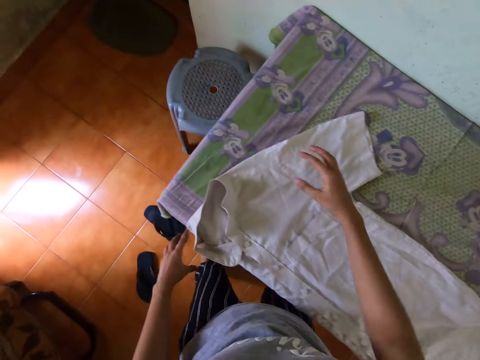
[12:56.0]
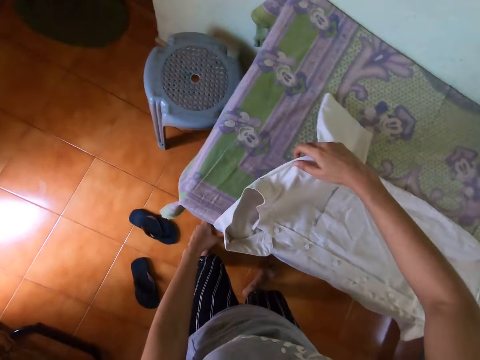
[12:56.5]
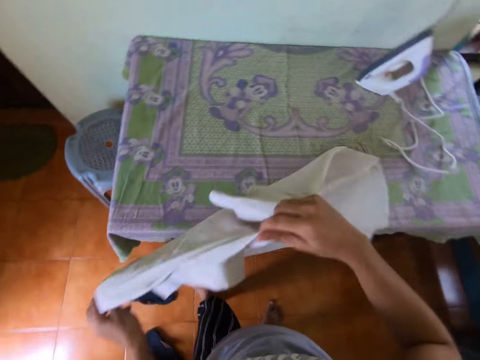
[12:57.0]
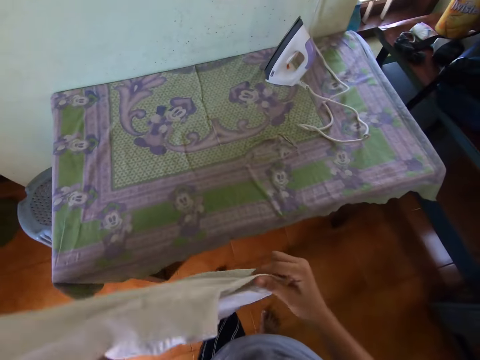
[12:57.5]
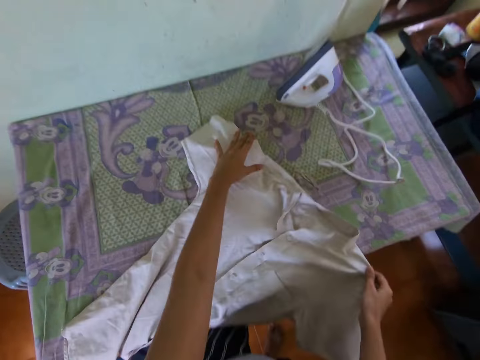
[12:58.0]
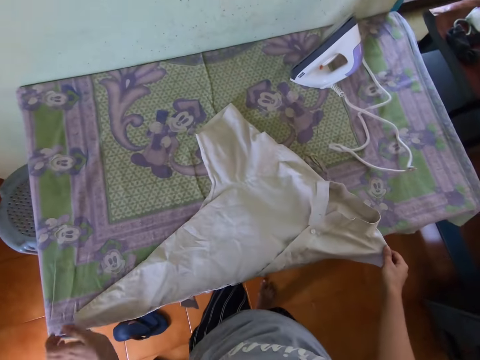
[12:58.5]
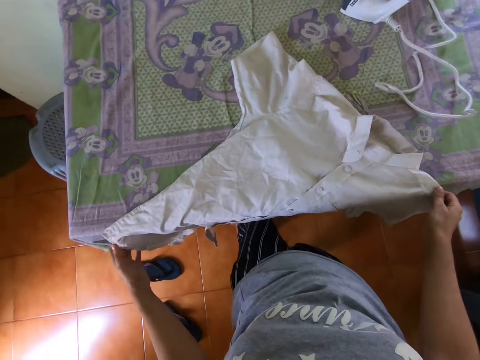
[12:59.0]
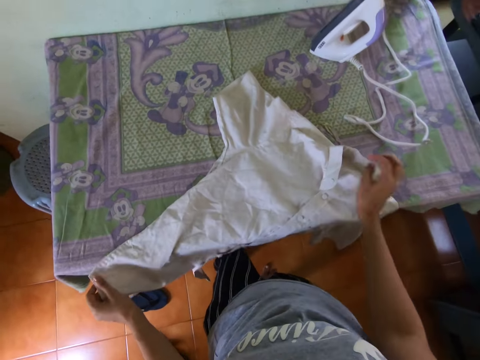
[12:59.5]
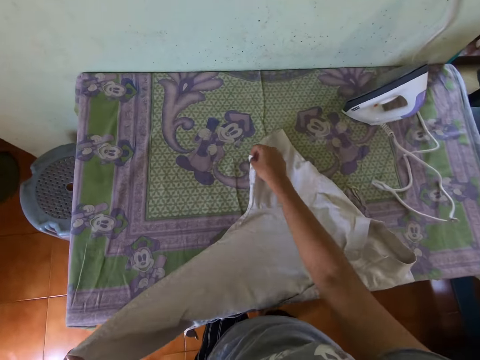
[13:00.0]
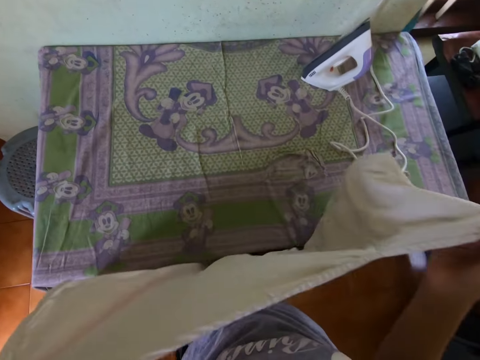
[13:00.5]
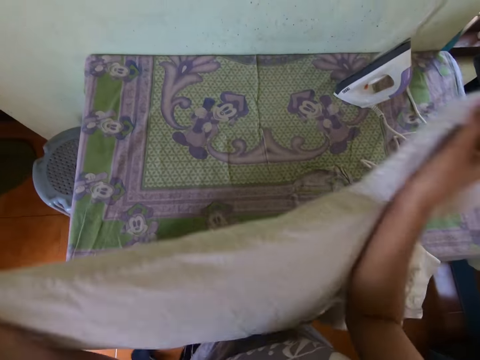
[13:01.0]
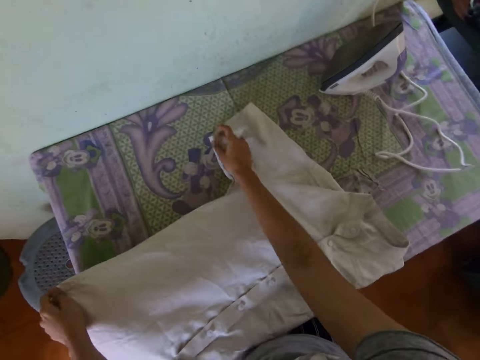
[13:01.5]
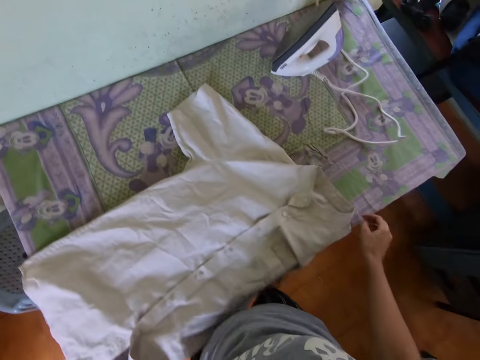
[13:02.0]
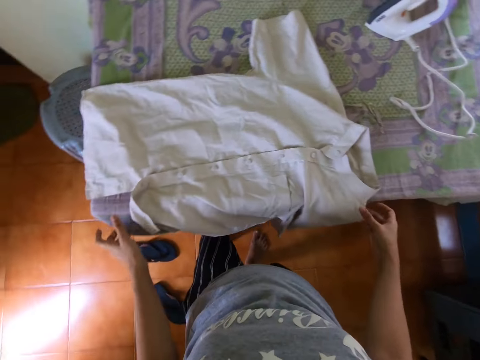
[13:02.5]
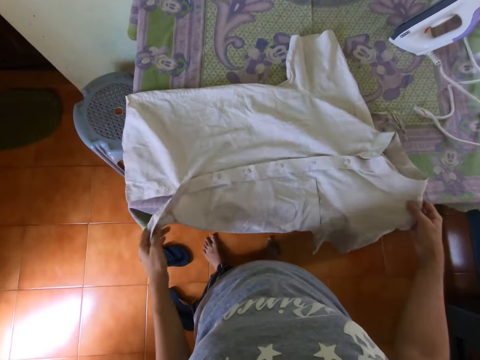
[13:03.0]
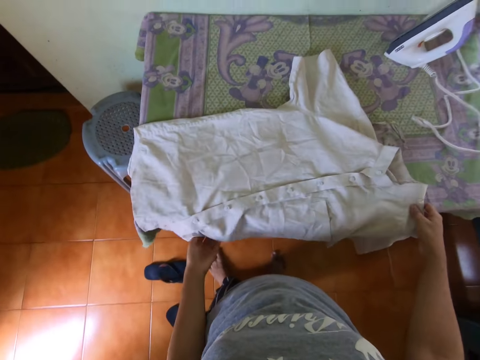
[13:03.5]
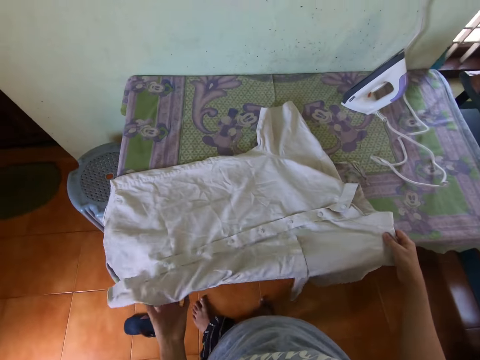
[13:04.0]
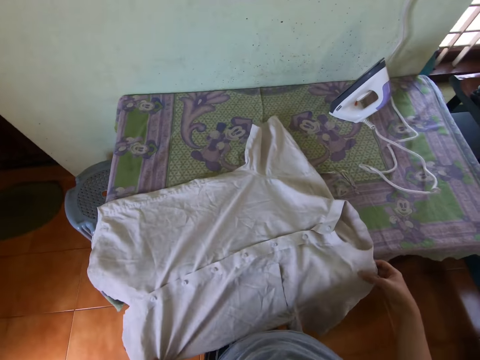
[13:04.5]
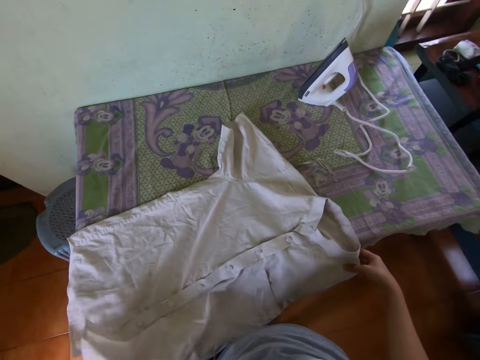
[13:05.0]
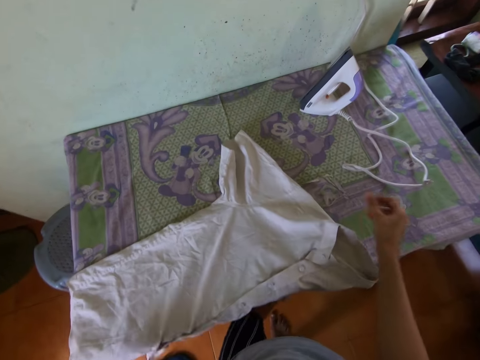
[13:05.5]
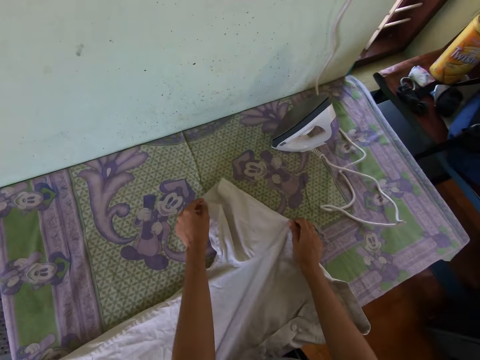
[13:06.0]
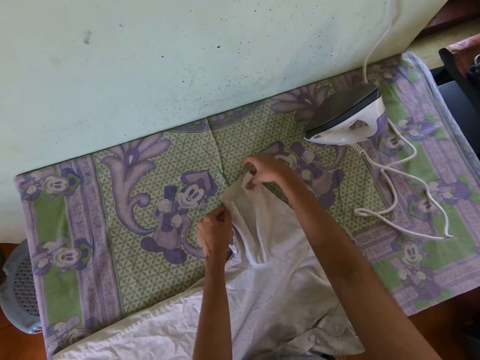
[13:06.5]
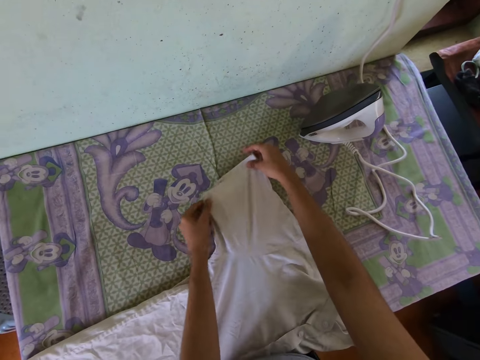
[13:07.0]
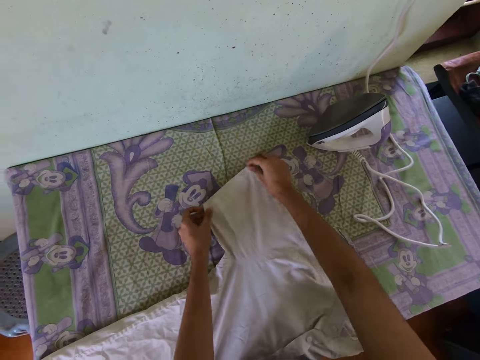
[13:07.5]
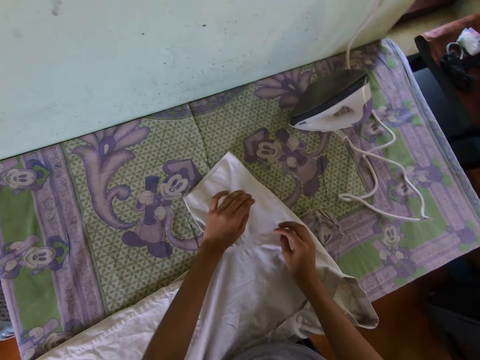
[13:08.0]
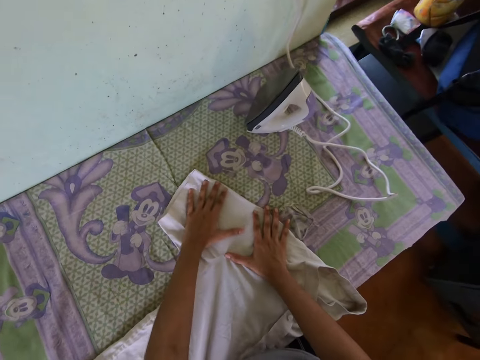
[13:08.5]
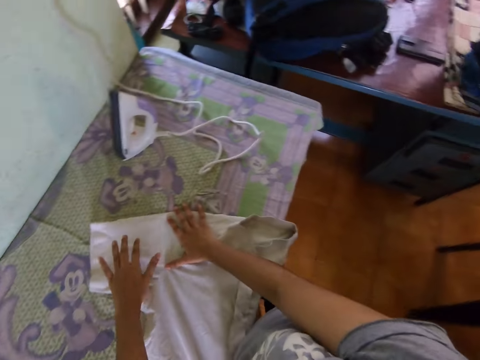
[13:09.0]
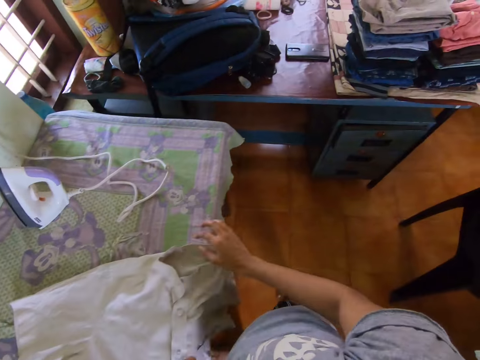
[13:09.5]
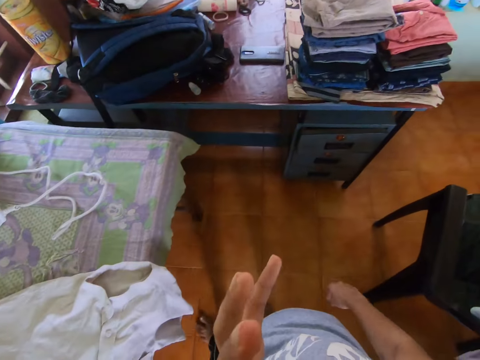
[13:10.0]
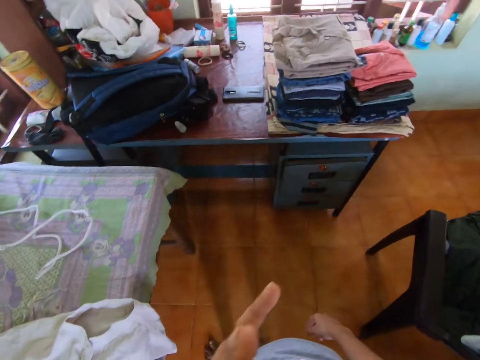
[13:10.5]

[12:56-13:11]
The camera wearer lifts up the shirt from the ironing table with her hands. She drops the shirt on the ironing table with her hands. She lifts up the shirt from the ironing table with her hands. She drops the shirt on the ironing table with her hands. She adjusts the shirt on the ironing table with her hands. She straightens the shirt with both hands.

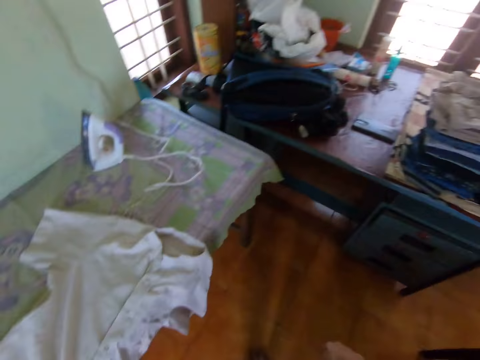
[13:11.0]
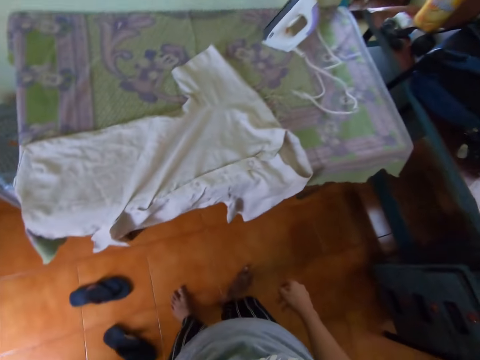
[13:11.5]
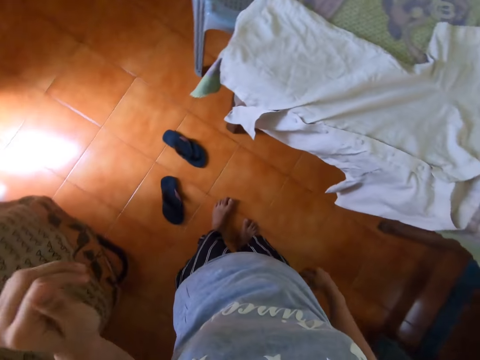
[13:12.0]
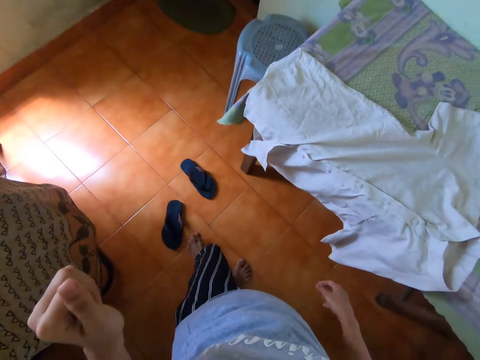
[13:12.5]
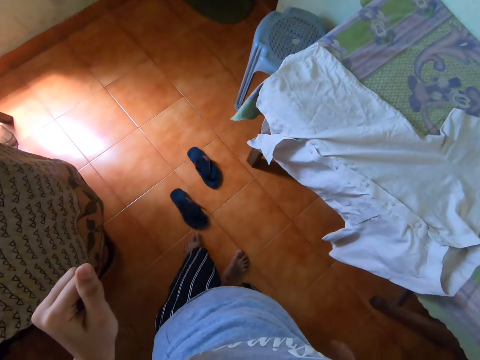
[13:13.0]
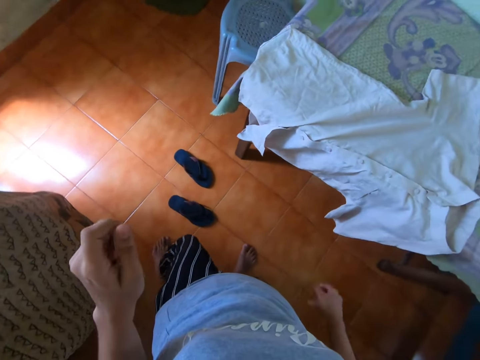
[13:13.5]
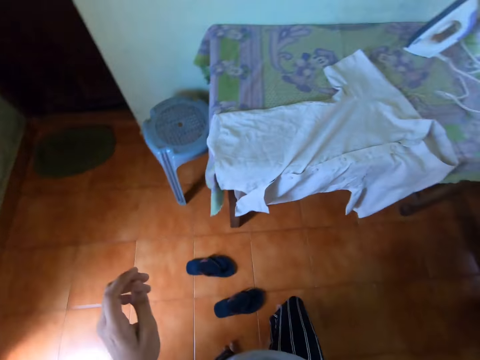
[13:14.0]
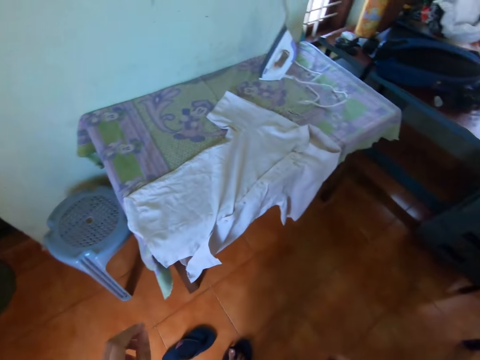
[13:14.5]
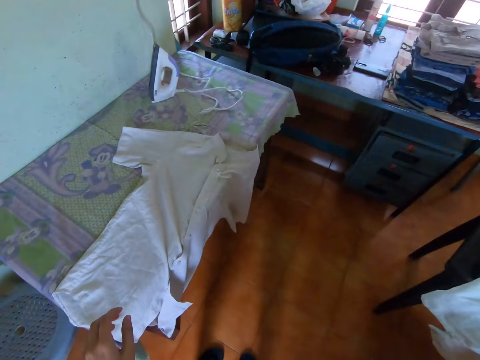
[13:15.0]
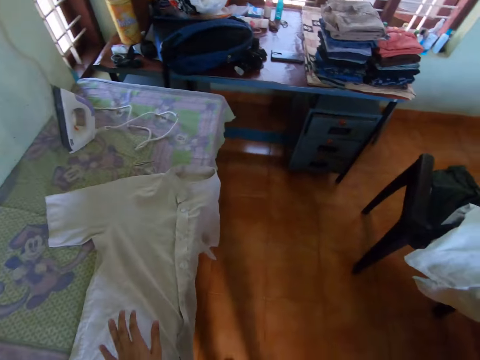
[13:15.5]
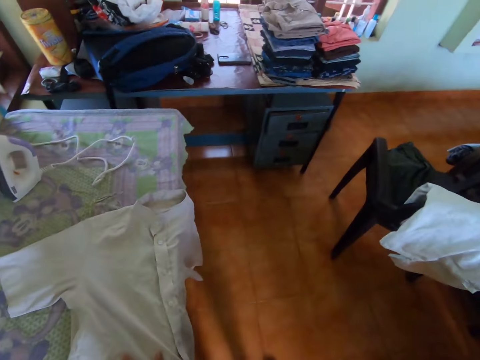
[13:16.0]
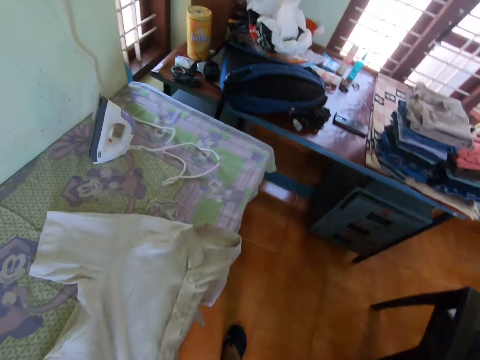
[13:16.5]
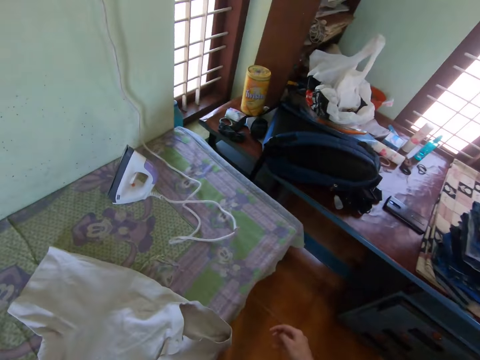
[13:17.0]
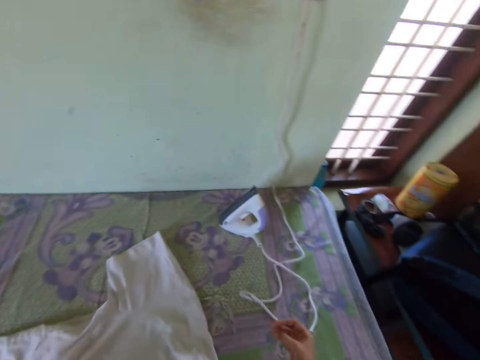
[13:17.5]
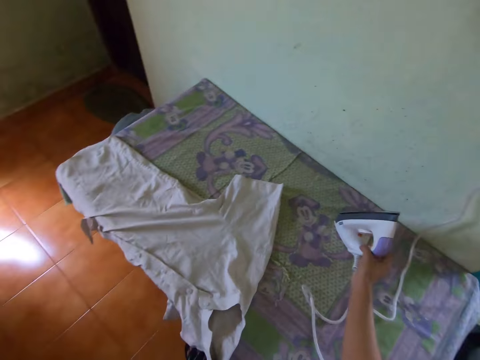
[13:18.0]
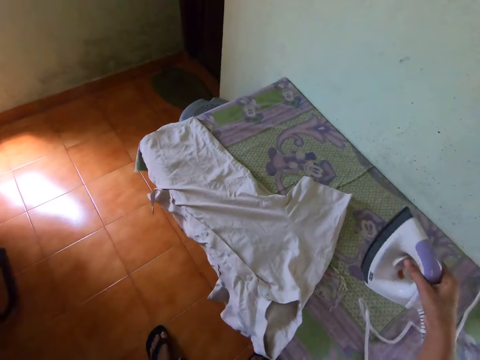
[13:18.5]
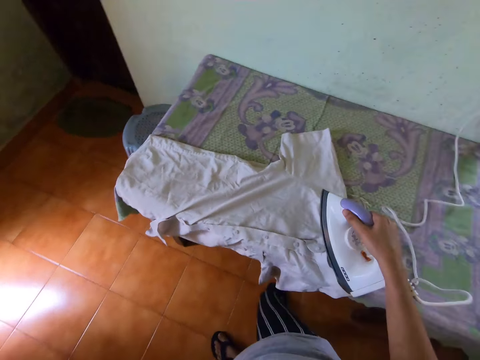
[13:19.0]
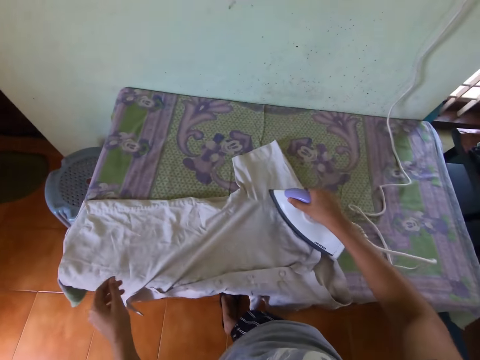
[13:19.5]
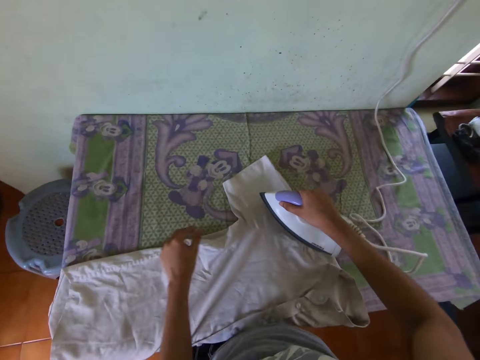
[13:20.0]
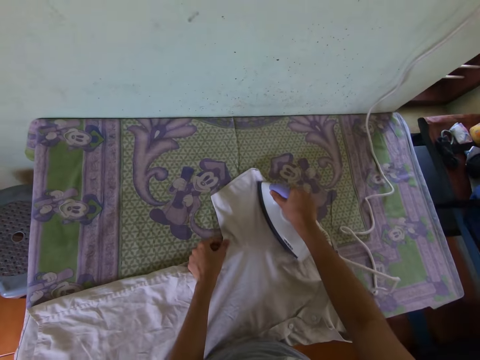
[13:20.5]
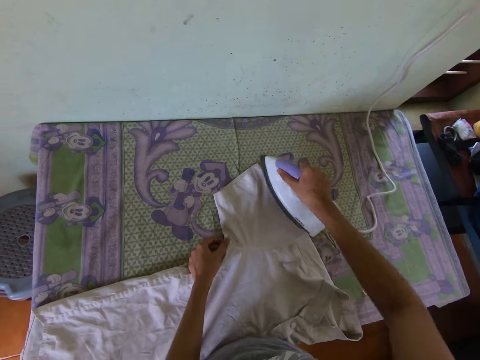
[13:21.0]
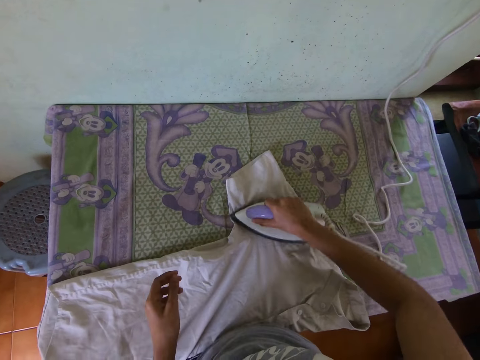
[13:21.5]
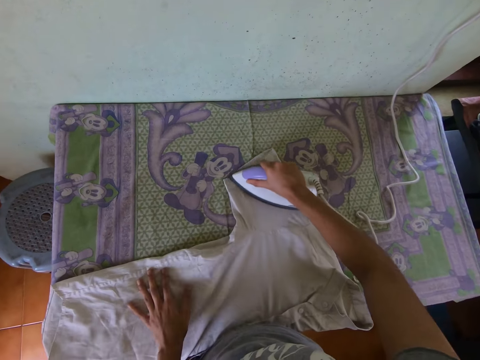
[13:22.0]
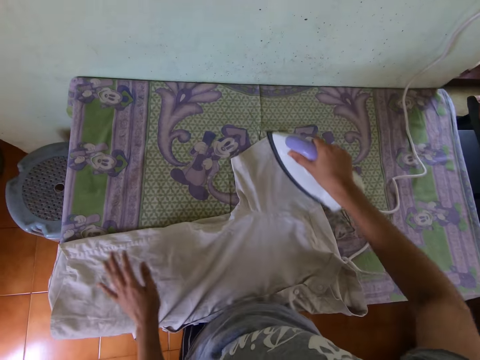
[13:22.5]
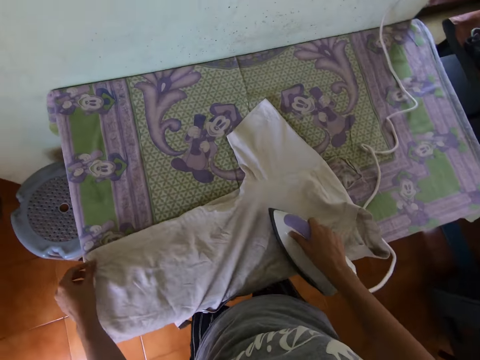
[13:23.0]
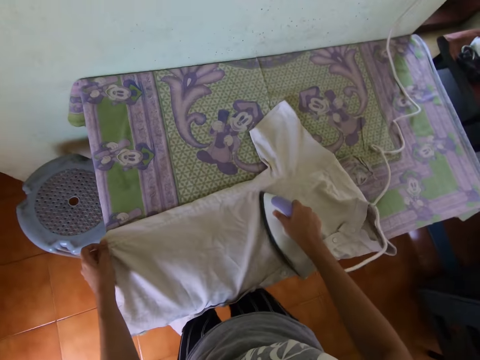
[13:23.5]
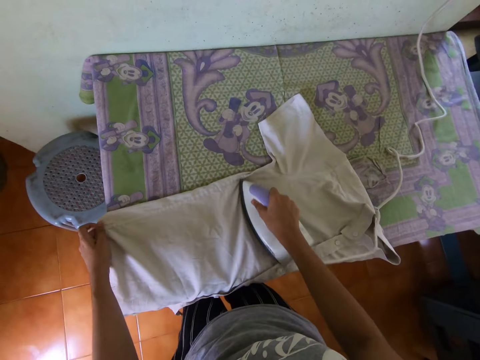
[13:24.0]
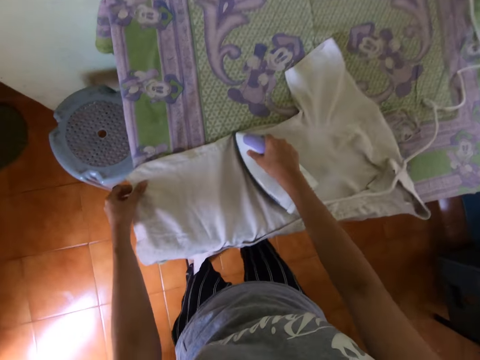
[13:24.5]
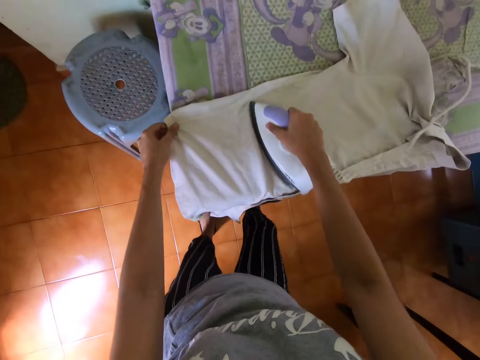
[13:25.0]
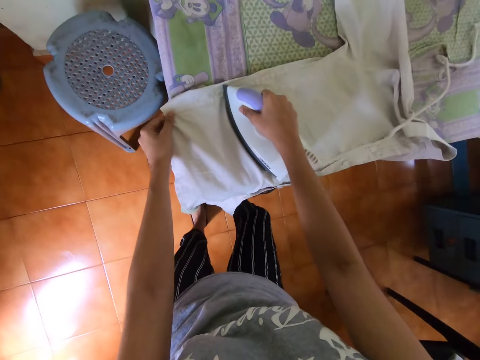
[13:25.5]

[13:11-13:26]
The camera wearer moves the left hand. She looks at the pair of slippers on the floor. She puts on the pair of slippers. She picks up the iron or electric iron box from the ironing table with her right hand. She irons the shirt on the ironing table with the iron in her right hand. She holds the sleeve of the shirt with the left hand. She irons the shirt sleeve with the electric iron box in the right hand. She irons the shirt with the electric iron box in the right hand.
